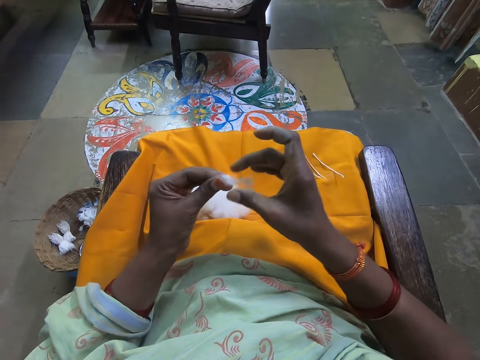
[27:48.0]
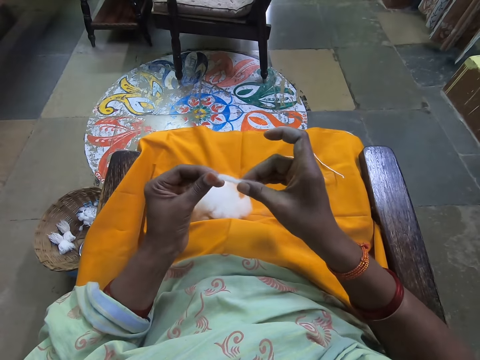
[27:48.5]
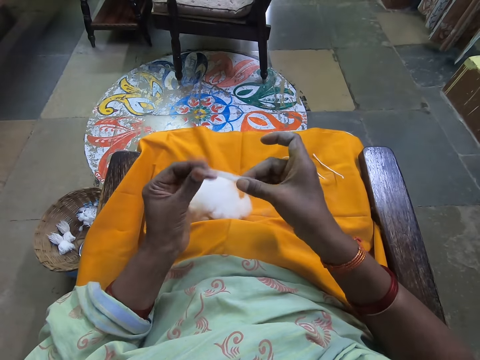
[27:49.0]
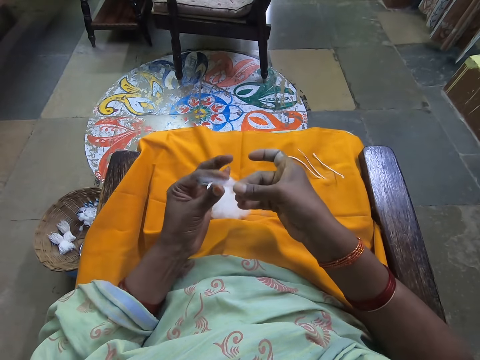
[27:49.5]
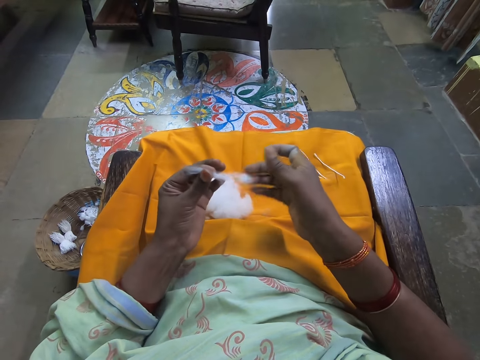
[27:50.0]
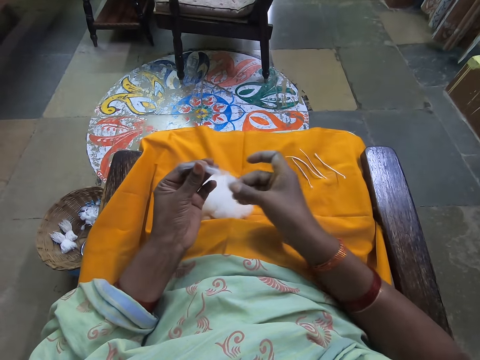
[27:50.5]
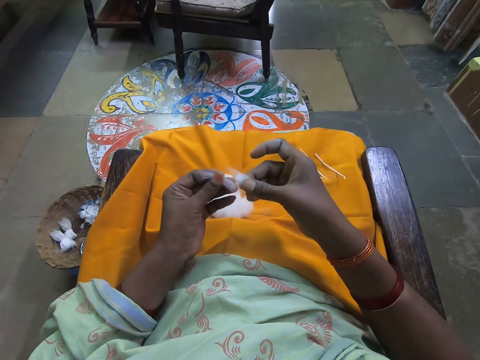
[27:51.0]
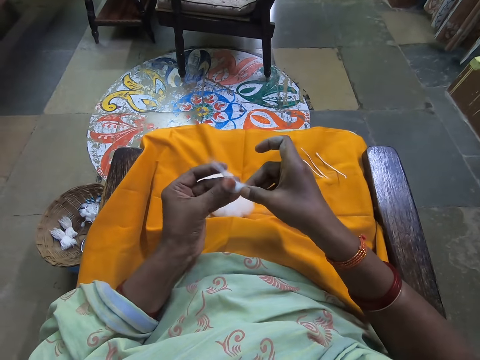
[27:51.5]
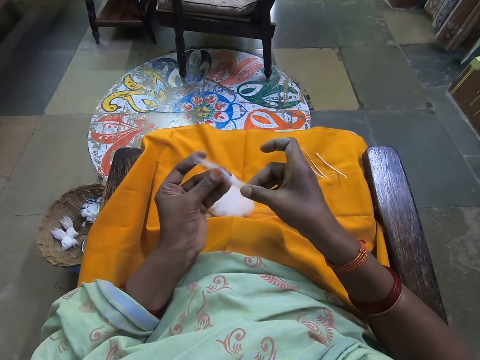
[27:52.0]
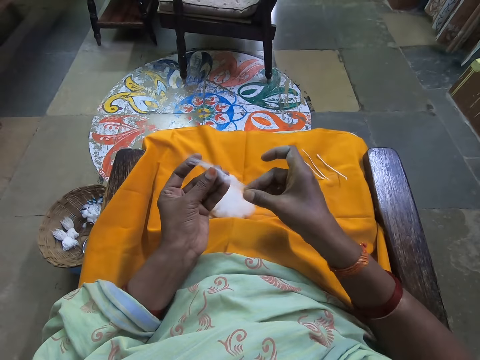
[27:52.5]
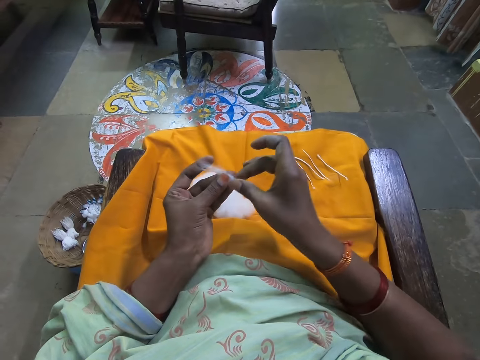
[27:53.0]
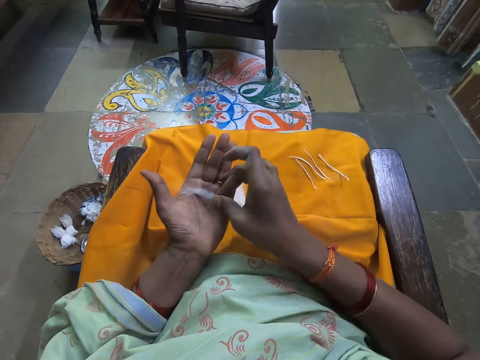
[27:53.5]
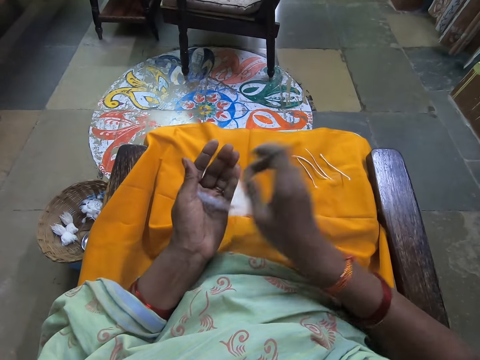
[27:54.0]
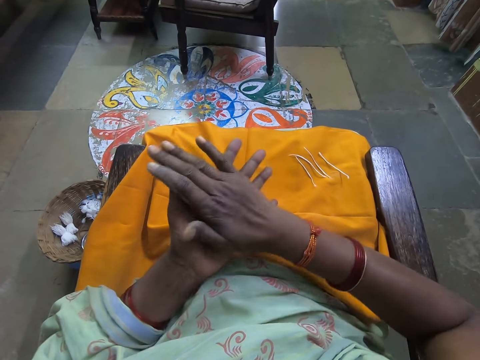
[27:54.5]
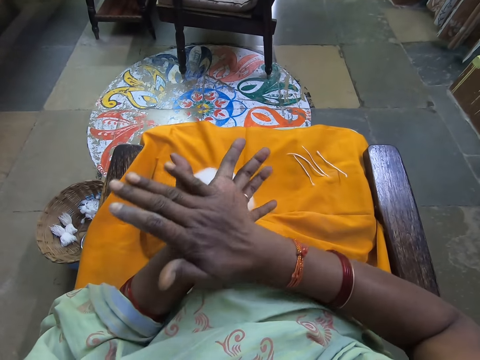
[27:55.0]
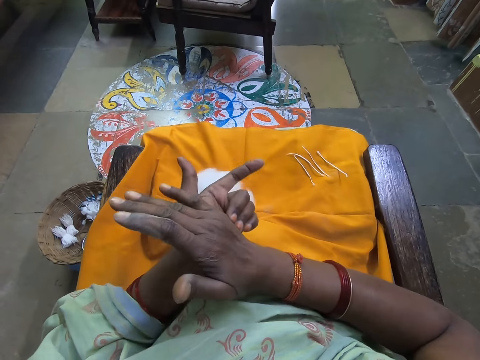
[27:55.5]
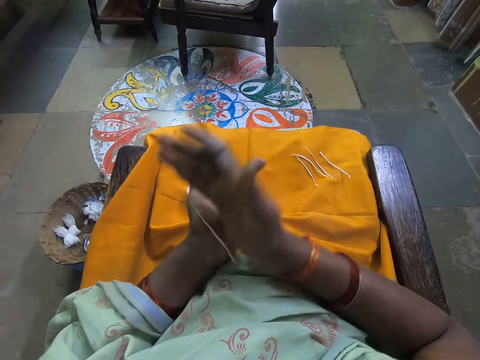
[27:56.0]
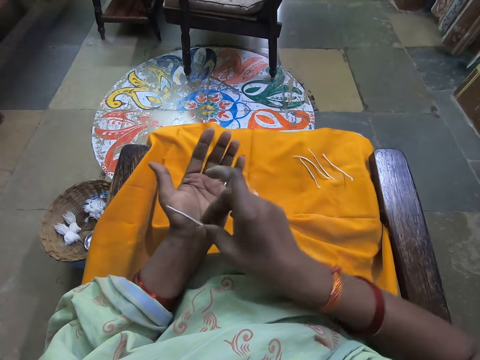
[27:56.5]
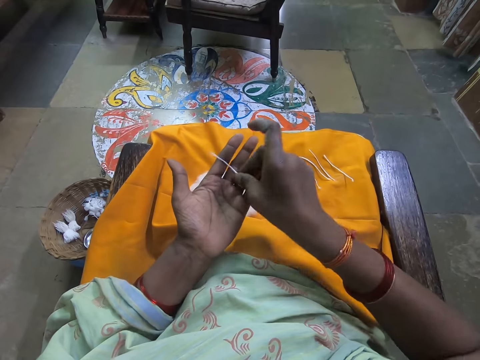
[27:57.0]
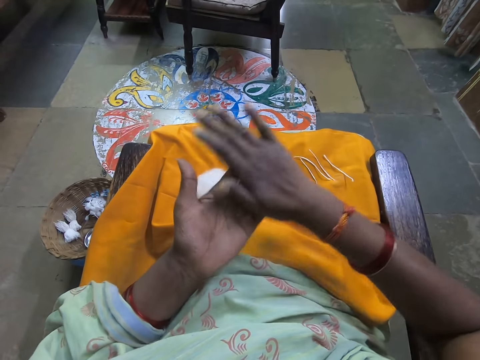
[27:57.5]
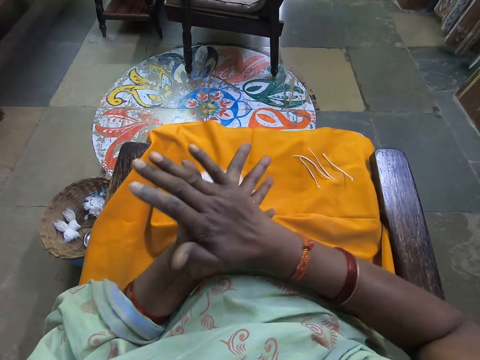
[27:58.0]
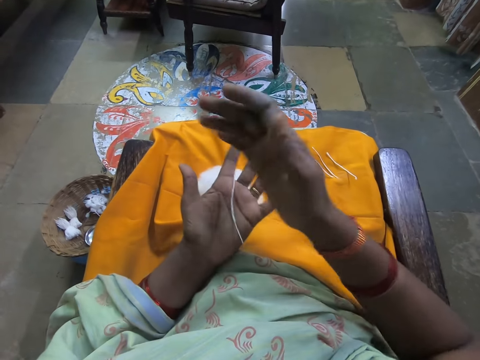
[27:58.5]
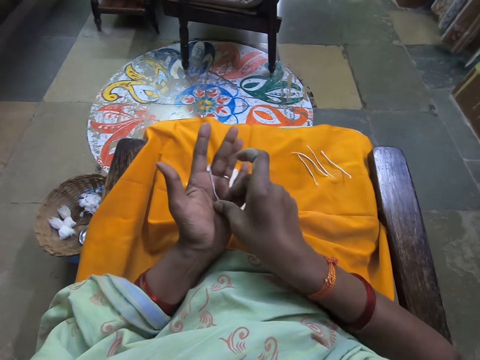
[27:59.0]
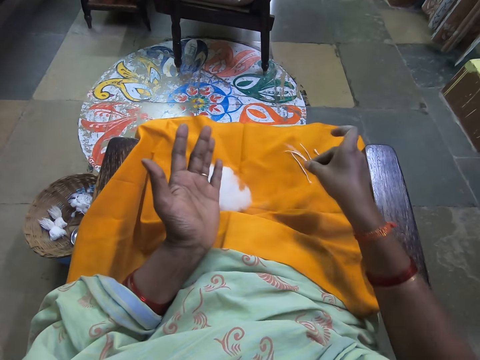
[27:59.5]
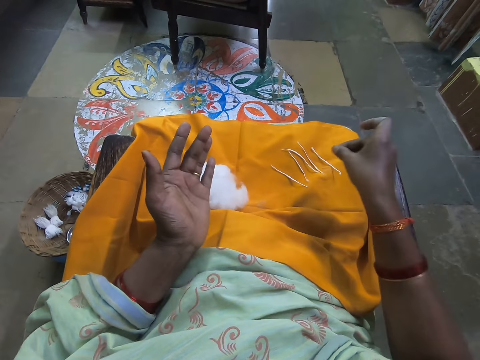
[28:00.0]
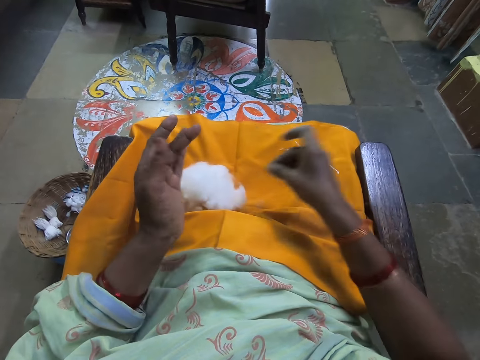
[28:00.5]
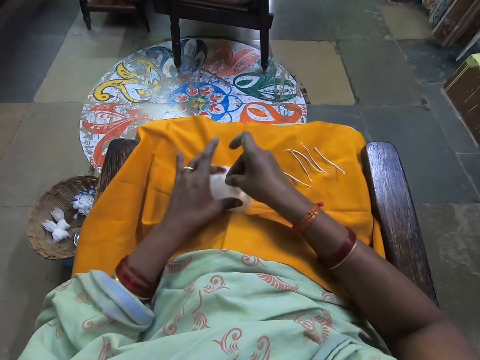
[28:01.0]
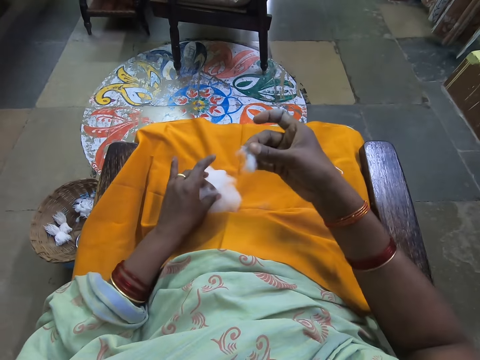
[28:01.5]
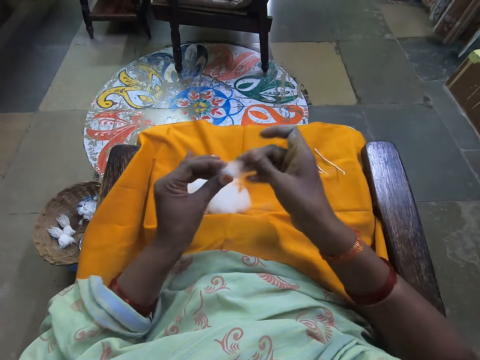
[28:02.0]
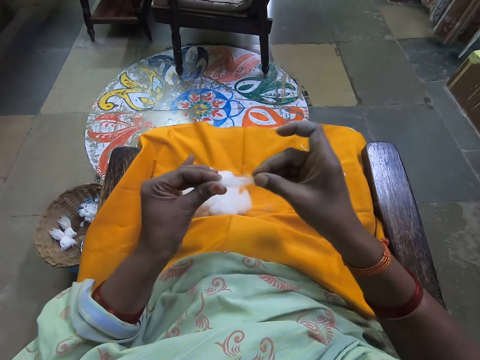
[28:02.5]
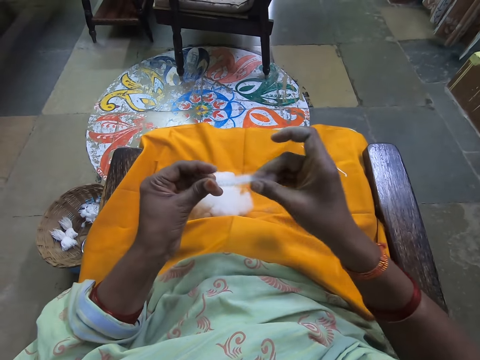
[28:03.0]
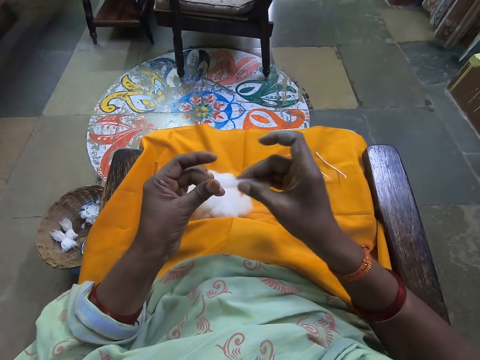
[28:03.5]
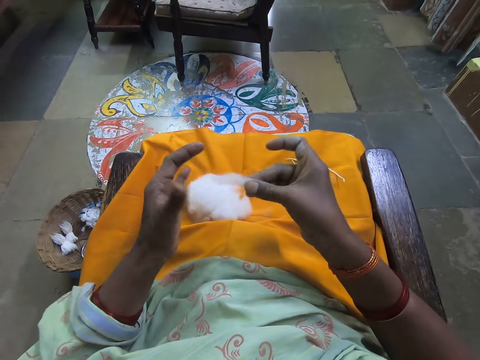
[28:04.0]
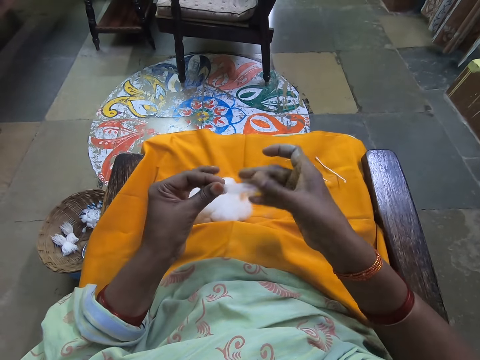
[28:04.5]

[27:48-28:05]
The camera wearer stretches cotton wool in her hands. She rolls the cotton in her hands. She folds the cotton wool in her hands. She drops the folded cotton wool on the yellow cloth. She scoops cotton. She cuts cotton wool from a bundle of cotton wool on the yellow cloth on her laps. She stretches cotton wool in her hands.

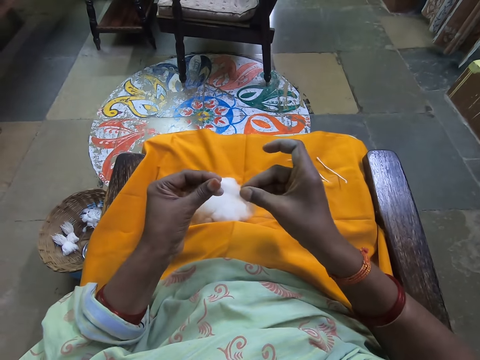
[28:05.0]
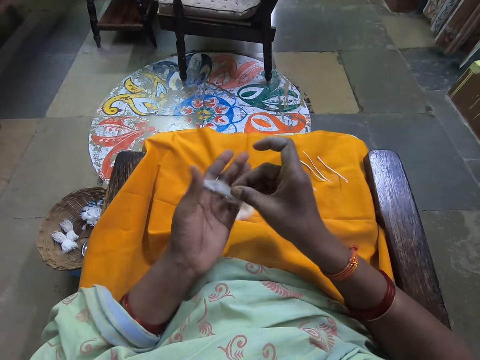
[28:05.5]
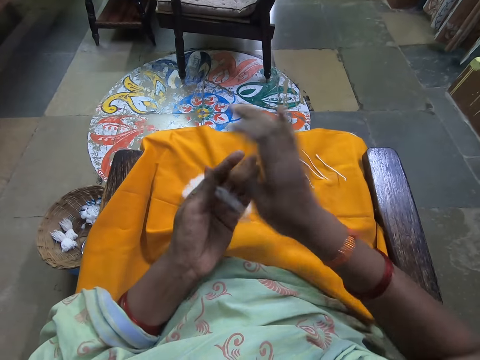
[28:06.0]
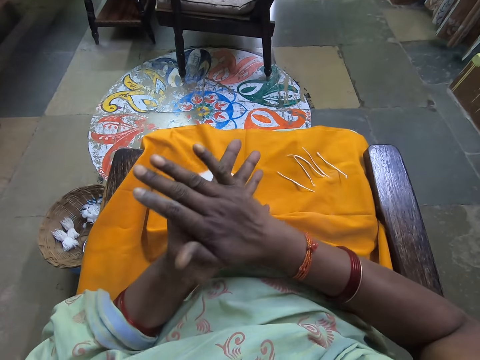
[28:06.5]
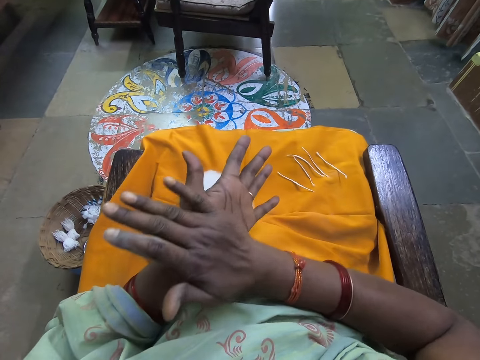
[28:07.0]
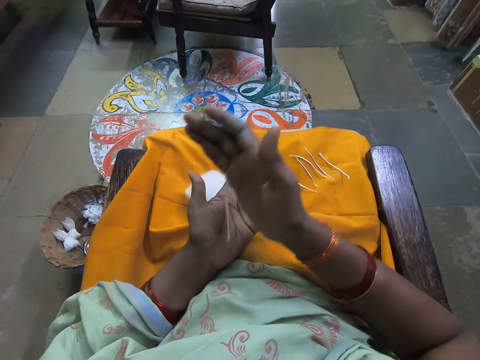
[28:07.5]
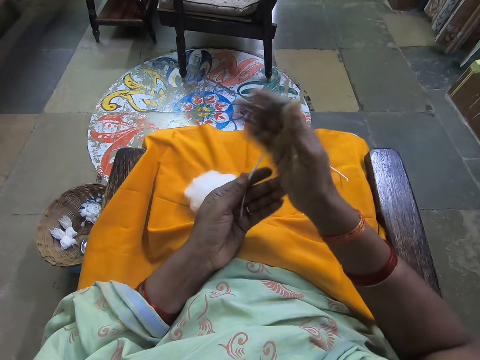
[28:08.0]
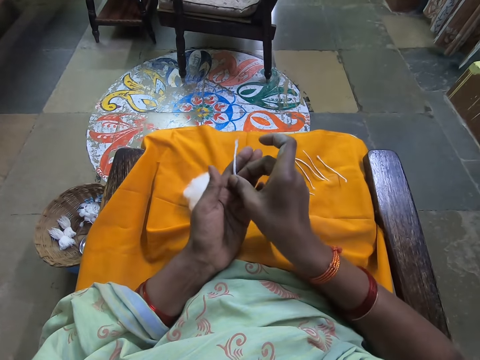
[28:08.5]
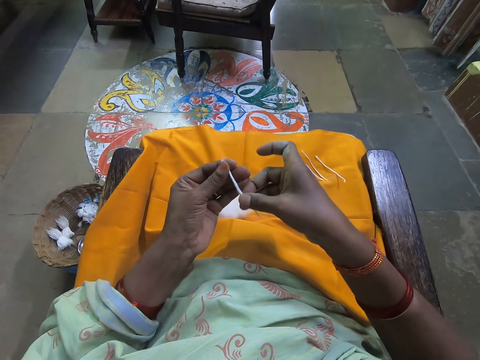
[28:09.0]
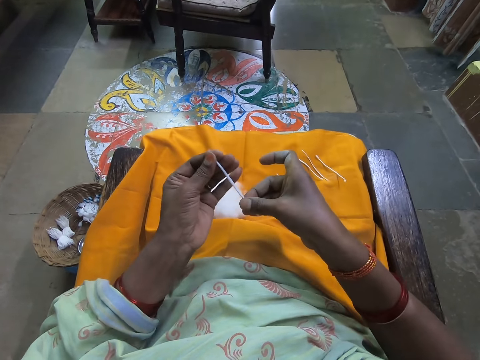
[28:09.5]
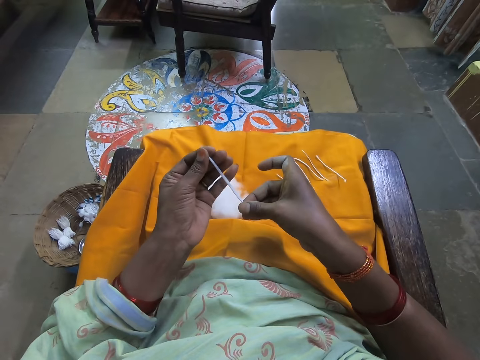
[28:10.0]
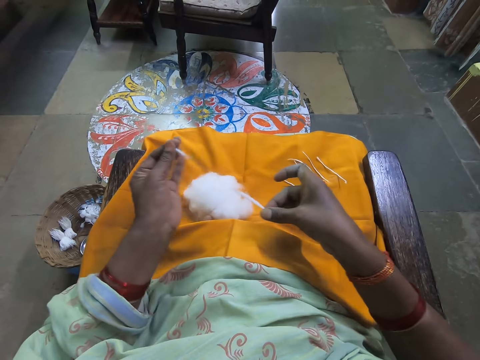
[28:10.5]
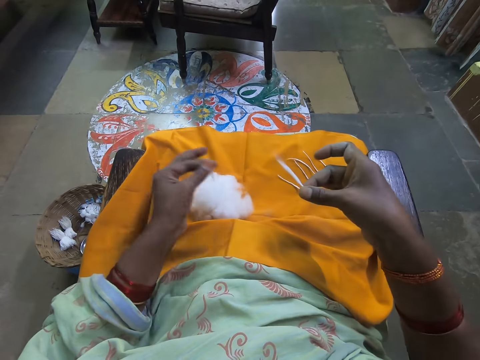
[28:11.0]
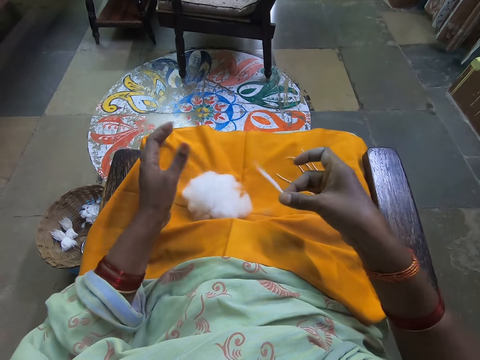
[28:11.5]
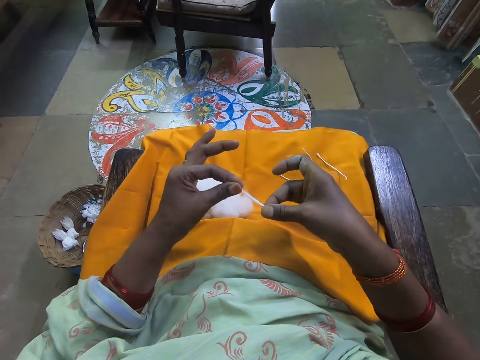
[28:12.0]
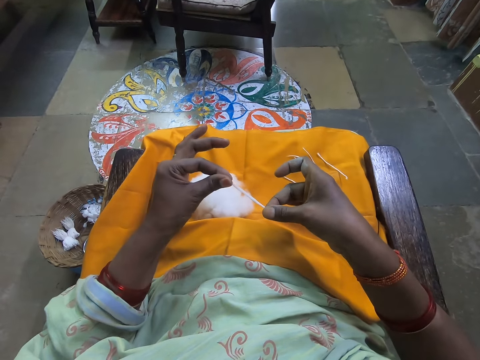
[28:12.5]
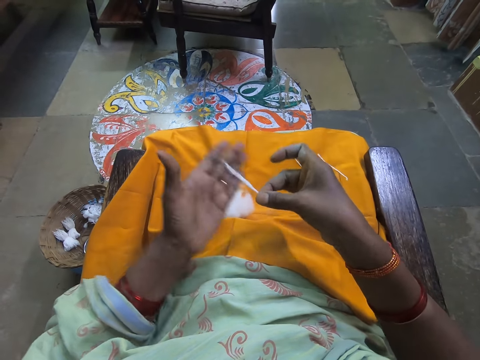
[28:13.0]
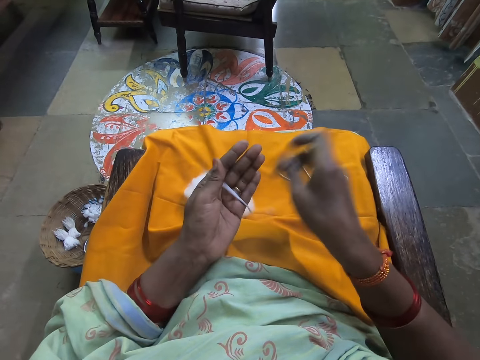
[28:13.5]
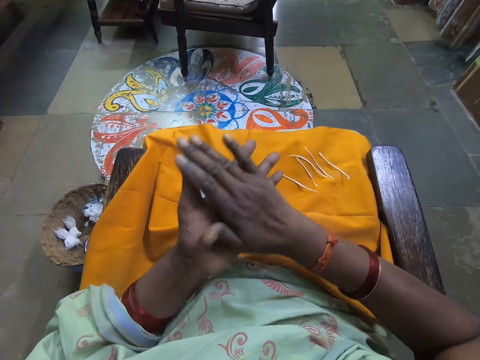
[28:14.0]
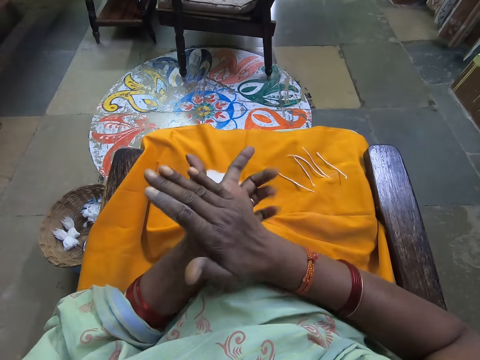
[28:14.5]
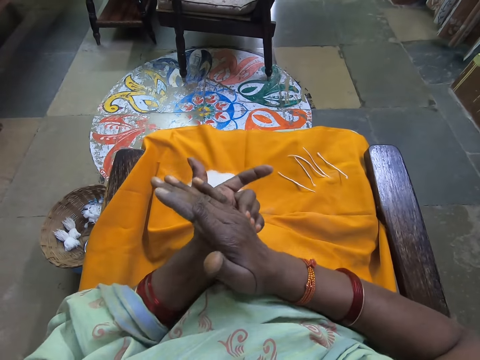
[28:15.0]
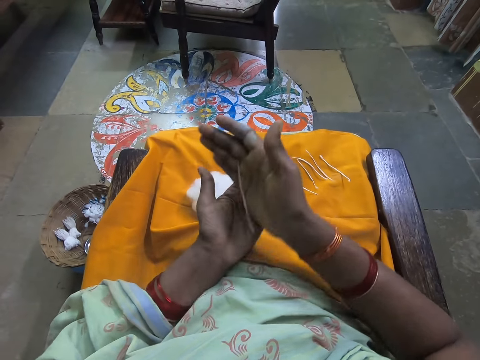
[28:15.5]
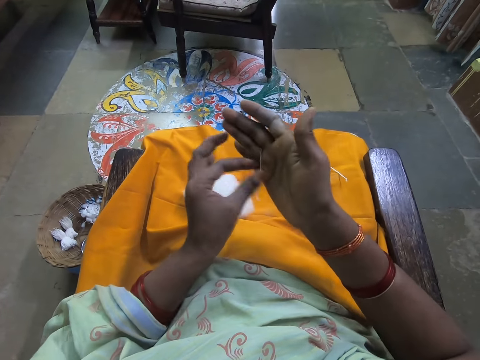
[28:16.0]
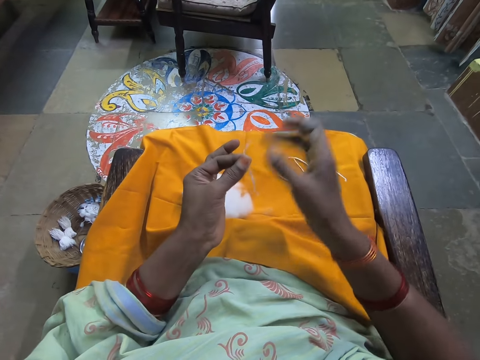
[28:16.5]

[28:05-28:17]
The camera wearer rolls cotton in her hands. She folds the cotton wool in her hands. She stretches the cotton wool in her hands. She cuts out a part of the folded cotton wool. She stretches the cotton wool in her hands. She folds the cotton wool in her hands.
